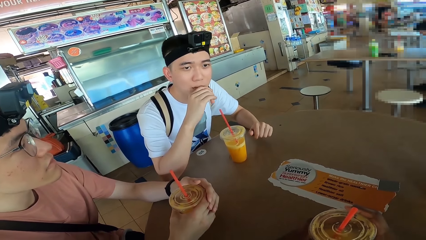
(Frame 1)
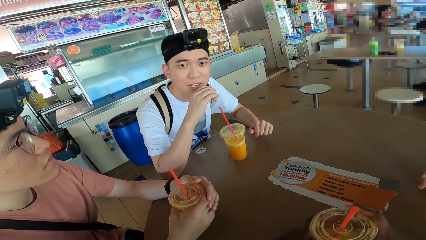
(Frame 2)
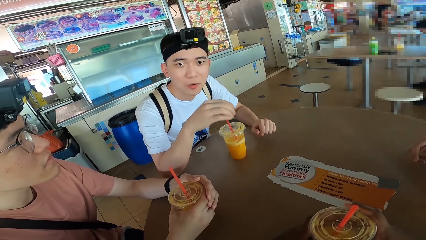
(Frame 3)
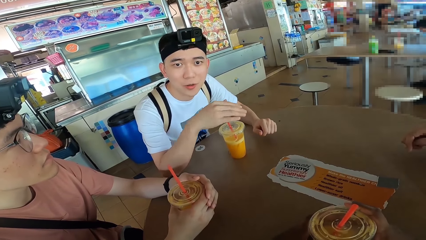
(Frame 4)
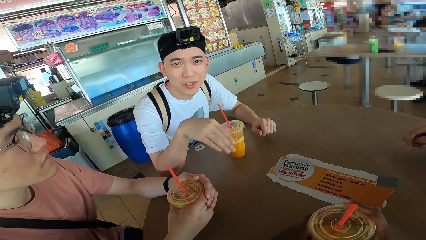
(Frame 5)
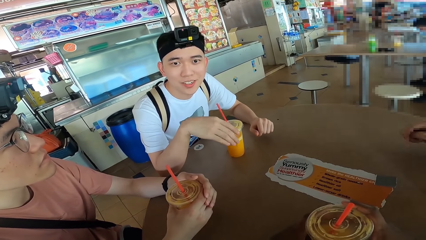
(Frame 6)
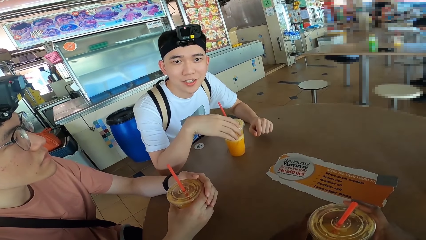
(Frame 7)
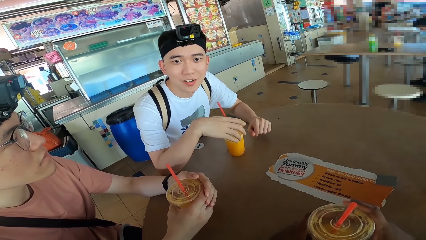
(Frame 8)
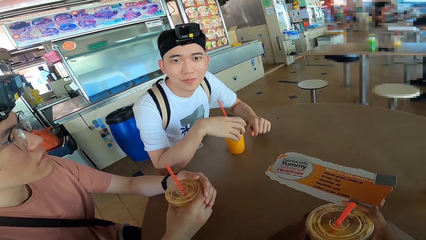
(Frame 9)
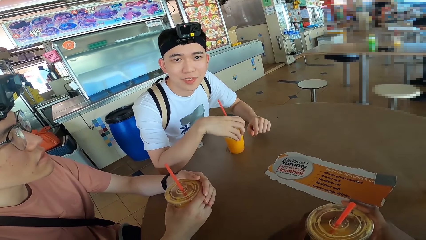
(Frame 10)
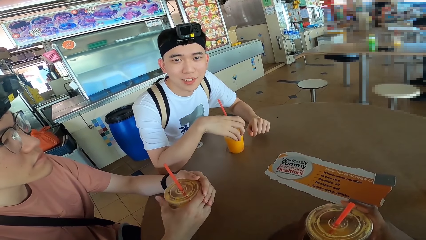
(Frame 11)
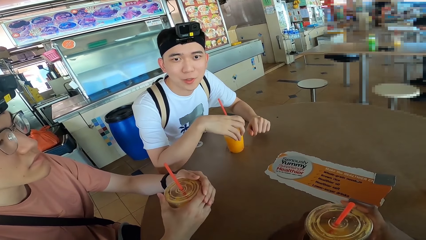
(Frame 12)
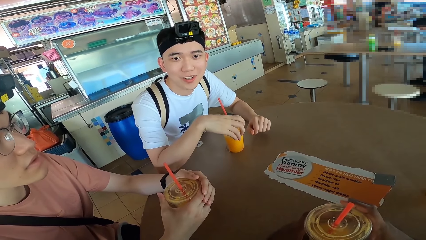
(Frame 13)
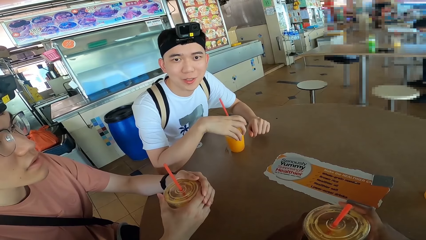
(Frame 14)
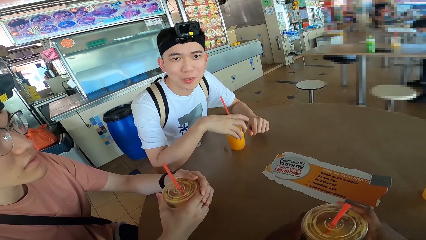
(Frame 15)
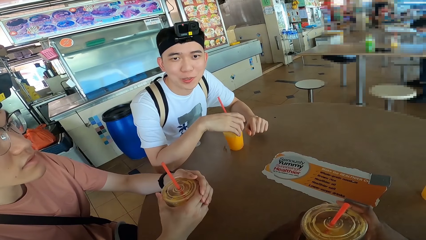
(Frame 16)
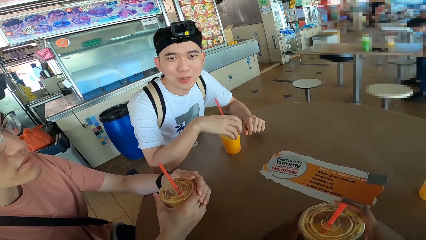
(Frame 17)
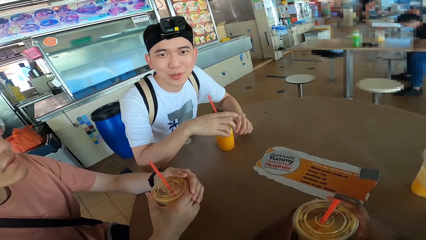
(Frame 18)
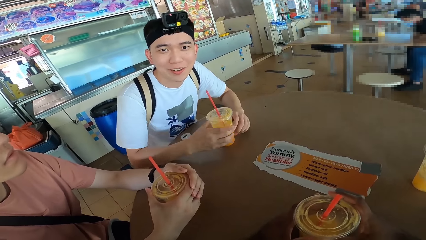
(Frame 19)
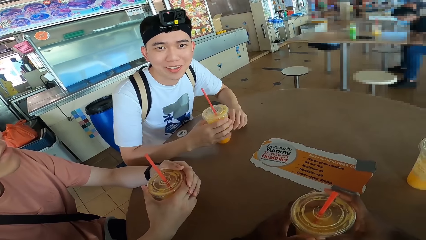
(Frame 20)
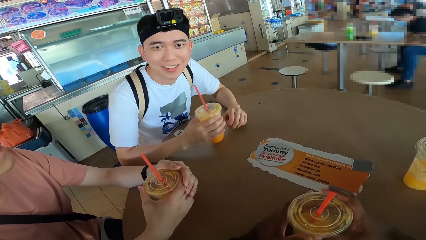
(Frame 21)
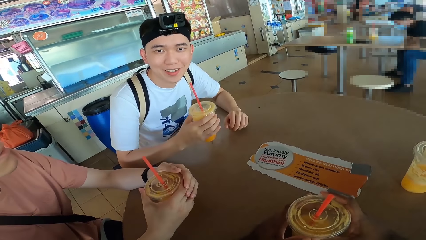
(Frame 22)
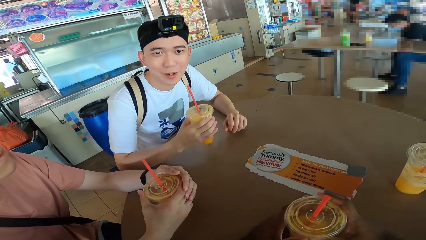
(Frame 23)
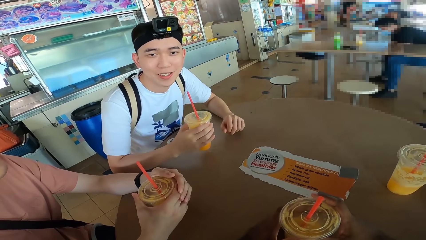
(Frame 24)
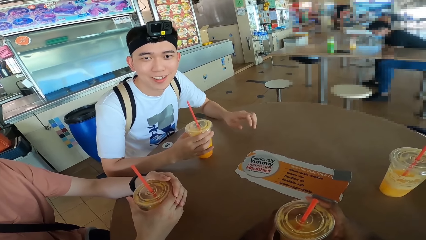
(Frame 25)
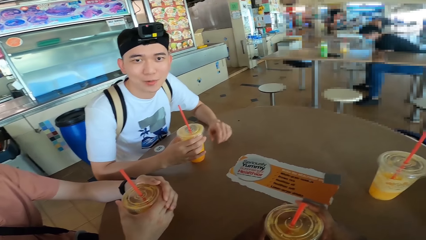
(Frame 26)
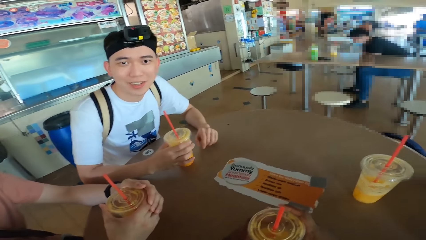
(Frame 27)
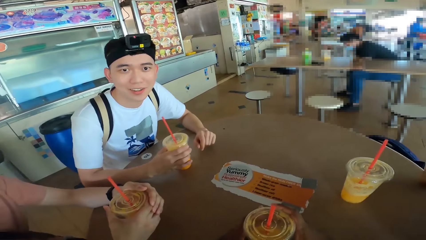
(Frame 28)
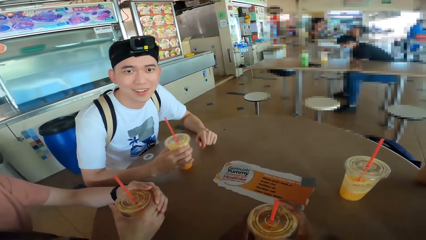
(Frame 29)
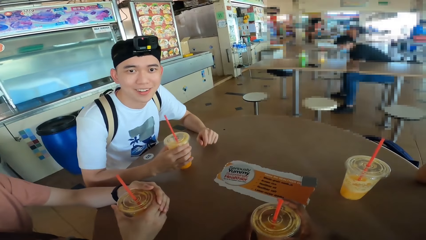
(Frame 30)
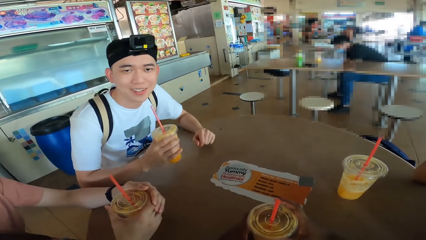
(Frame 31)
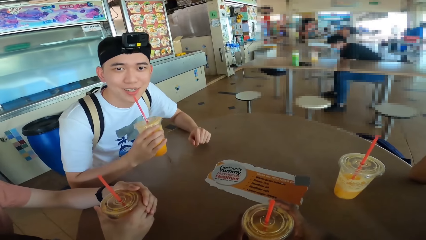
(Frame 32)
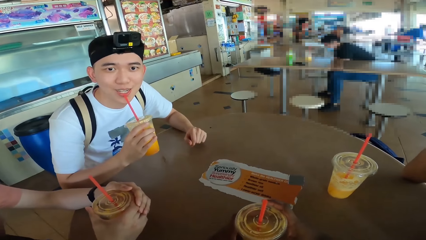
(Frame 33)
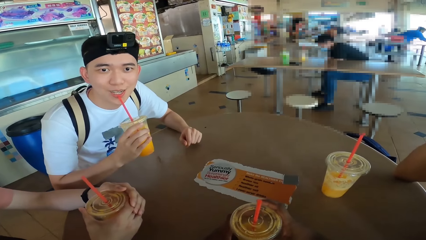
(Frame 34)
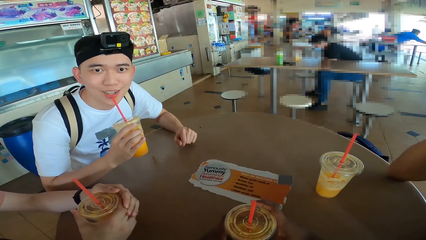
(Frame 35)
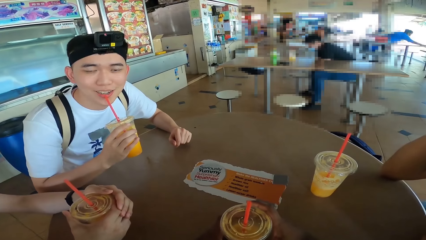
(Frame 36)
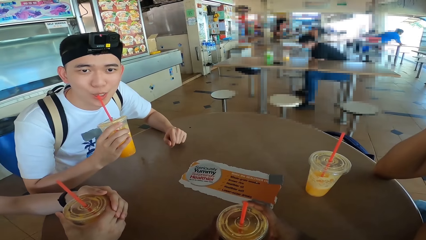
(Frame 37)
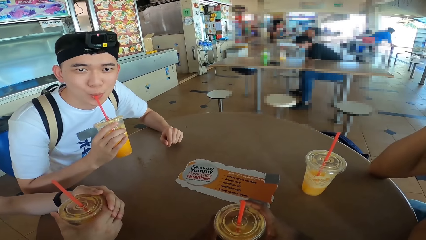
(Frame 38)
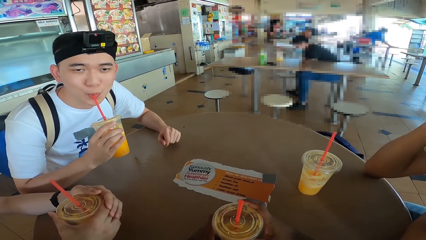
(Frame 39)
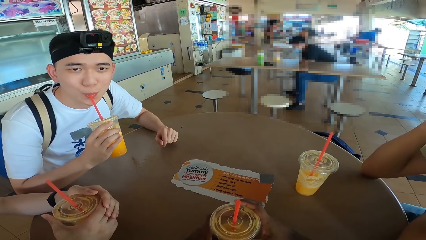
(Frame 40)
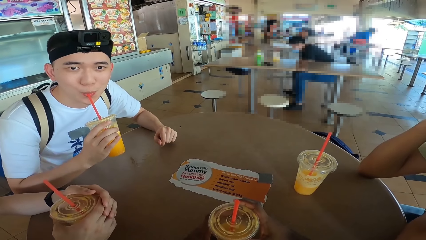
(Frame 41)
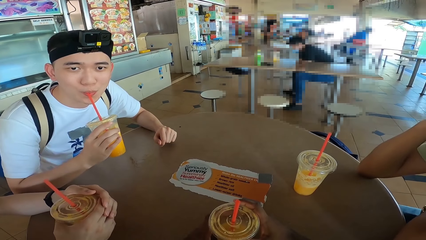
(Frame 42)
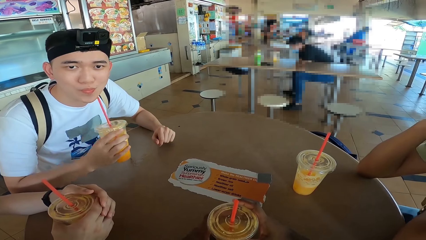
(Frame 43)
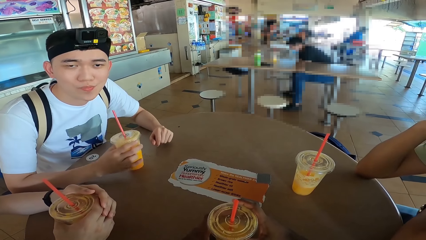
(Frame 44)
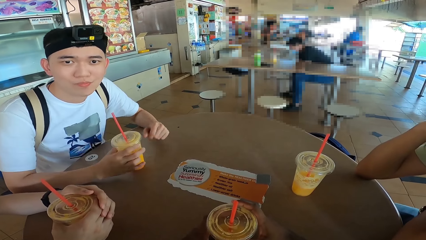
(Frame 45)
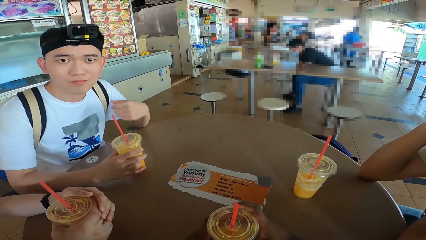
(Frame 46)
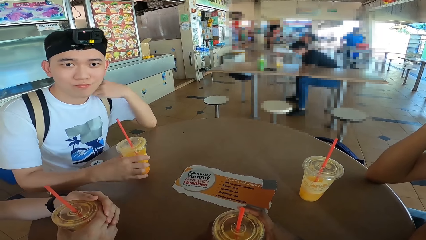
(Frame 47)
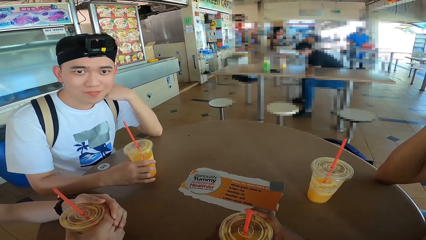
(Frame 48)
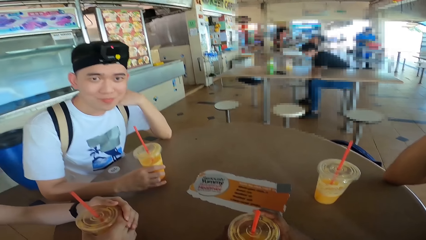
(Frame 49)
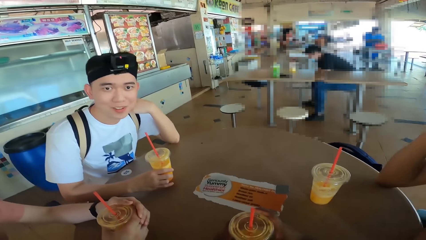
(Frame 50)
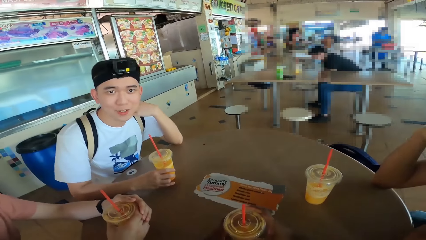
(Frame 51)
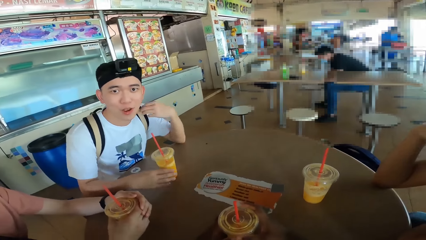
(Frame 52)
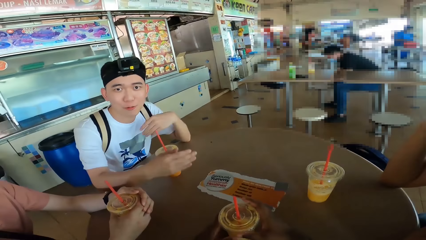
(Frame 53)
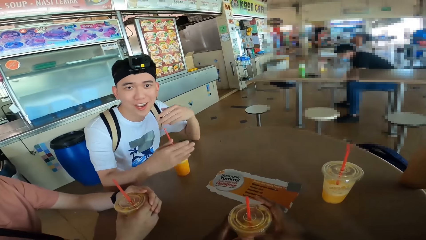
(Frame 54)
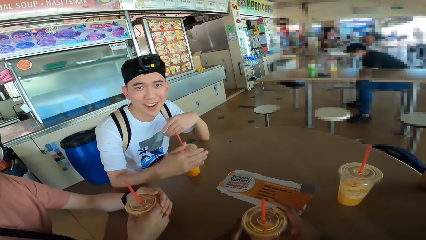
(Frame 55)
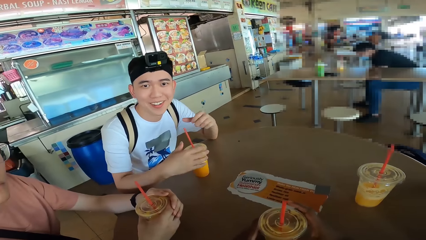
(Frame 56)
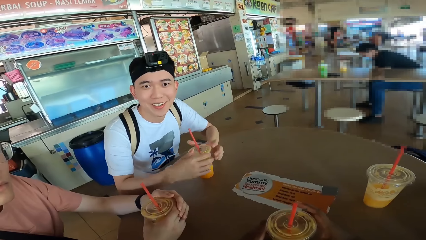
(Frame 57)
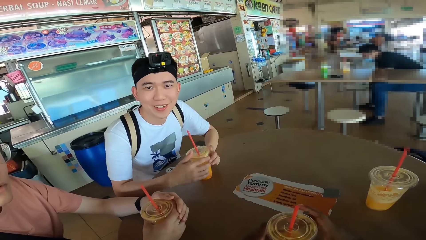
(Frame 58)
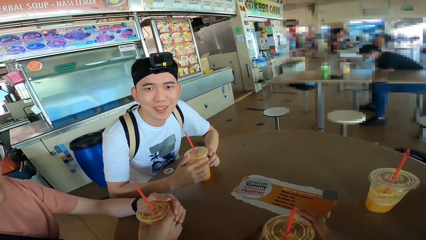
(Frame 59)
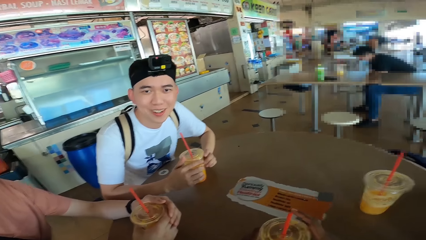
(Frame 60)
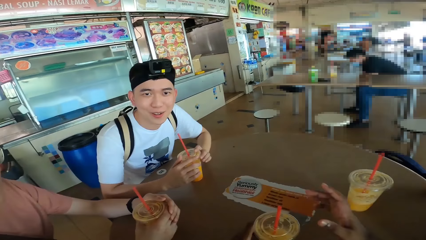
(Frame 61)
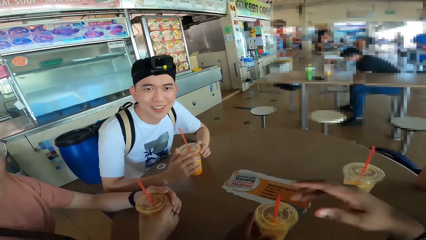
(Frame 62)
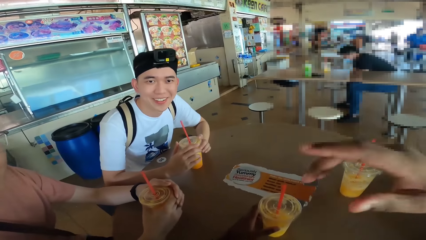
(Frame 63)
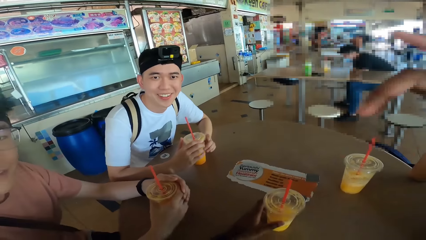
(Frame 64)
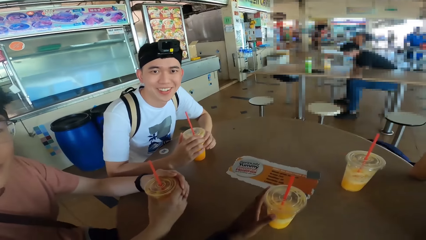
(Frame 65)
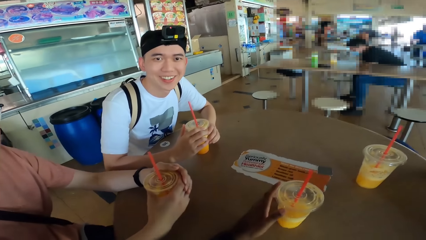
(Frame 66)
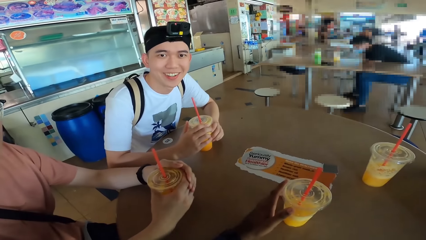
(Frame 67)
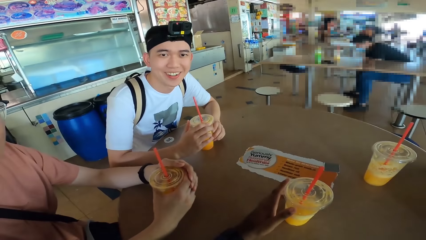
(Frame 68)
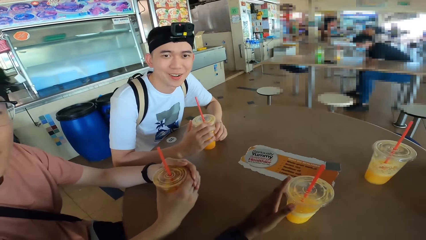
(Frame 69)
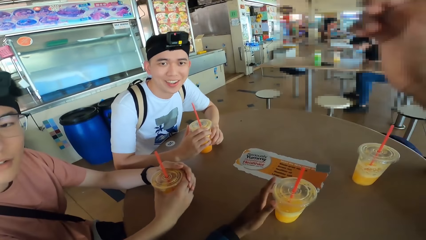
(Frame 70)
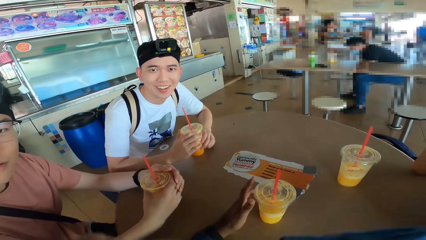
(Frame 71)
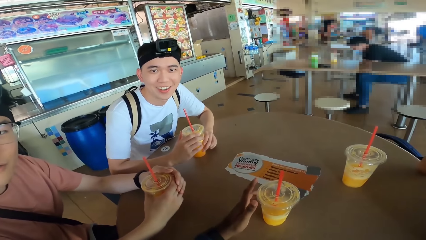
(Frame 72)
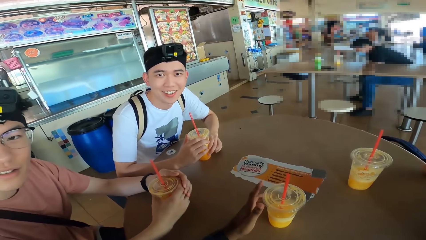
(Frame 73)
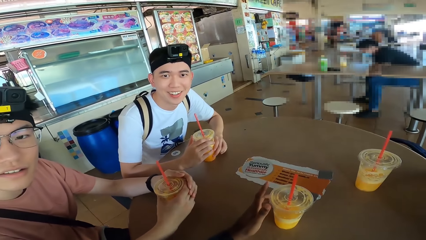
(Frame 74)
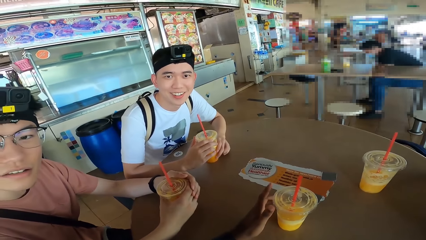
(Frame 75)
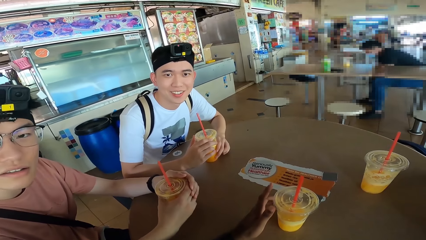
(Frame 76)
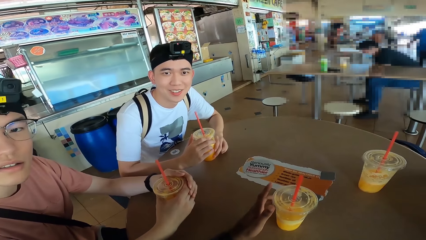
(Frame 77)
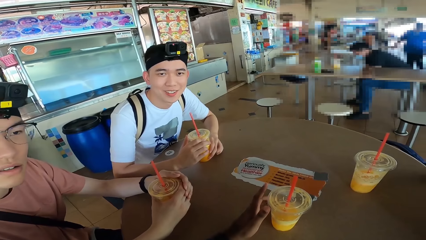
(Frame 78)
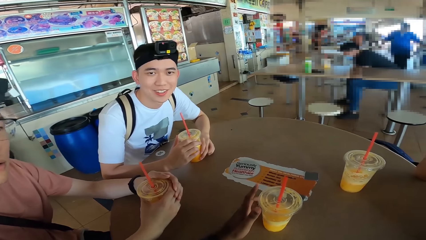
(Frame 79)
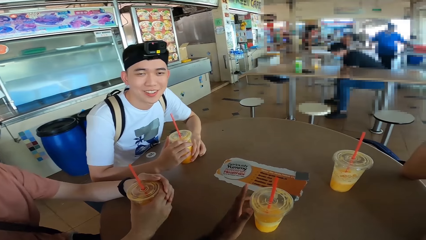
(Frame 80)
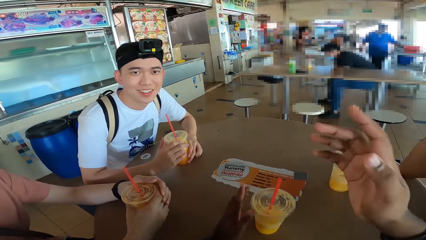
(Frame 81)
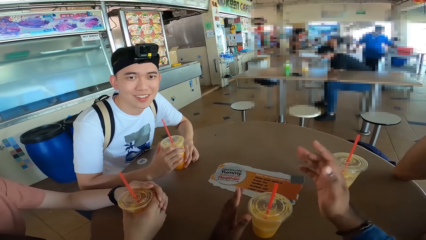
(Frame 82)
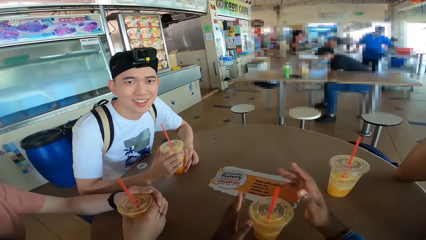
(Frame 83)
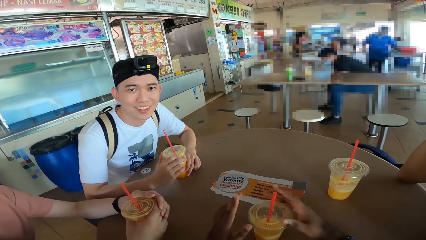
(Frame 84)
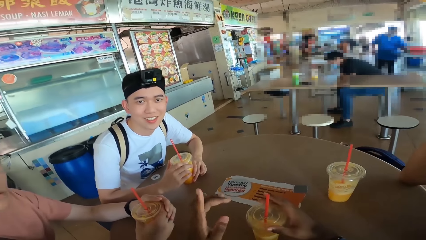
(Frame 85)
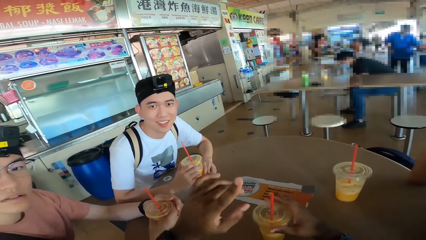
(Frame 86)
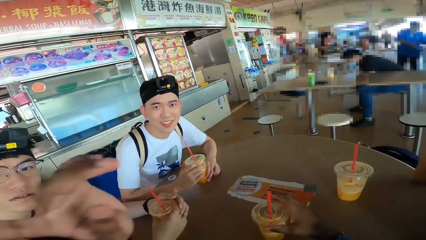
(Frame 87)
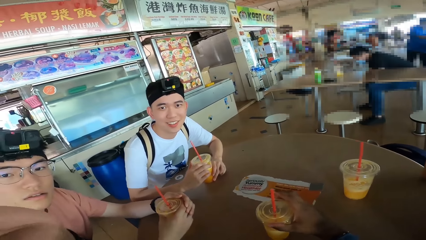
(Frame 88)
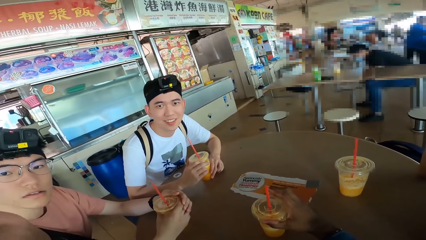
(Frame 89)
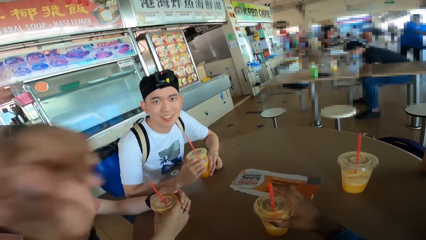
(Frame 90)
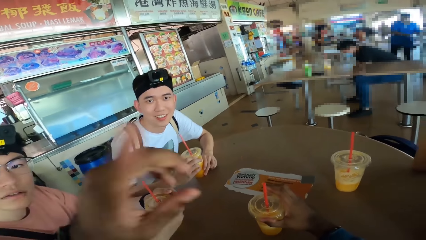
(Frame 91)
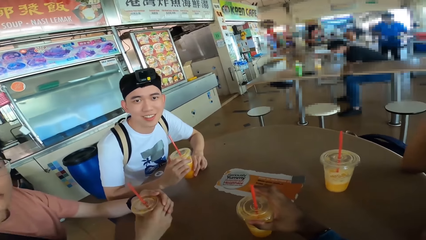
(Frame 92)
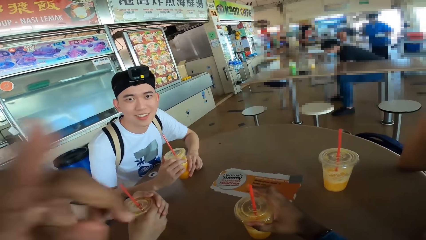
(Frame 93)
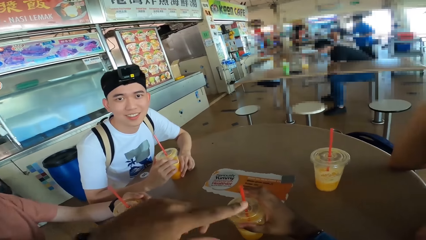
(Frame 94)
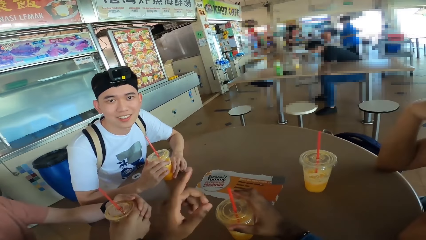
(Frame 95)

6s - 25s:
A man holds a juice glass. The man sips juice and places the juice can on the table. The camera wearer converses with the man. They make a hand gesture.
